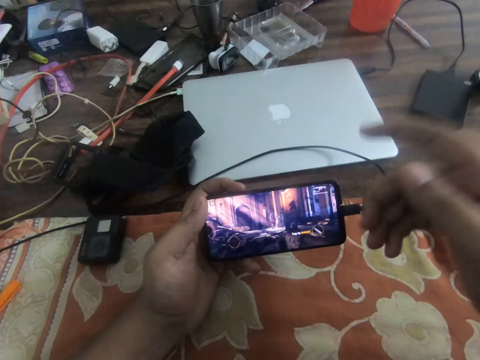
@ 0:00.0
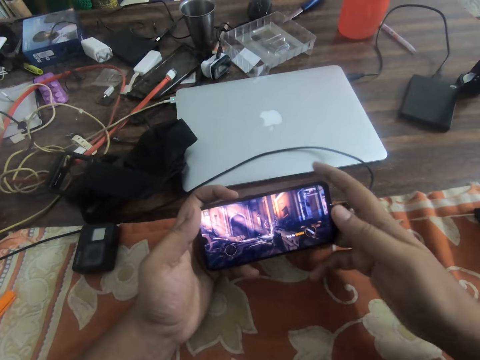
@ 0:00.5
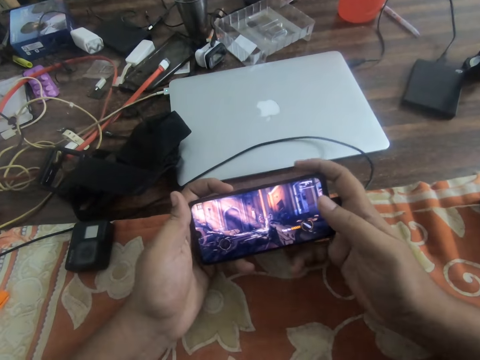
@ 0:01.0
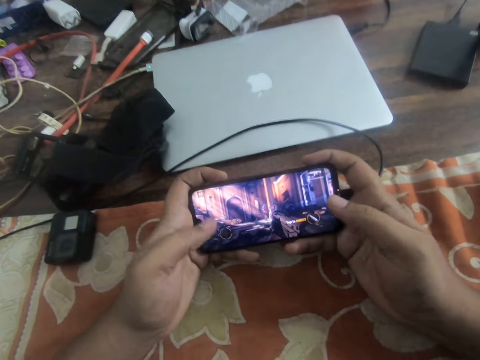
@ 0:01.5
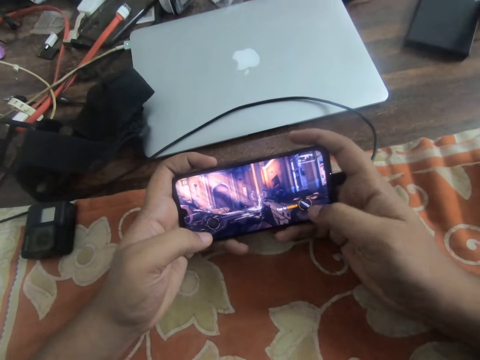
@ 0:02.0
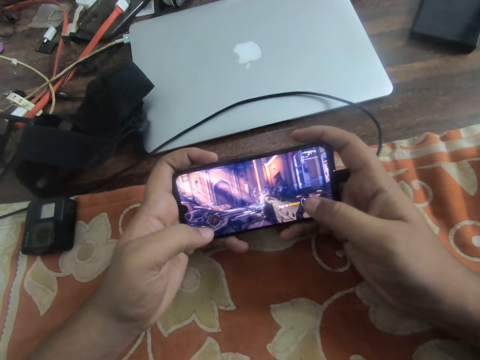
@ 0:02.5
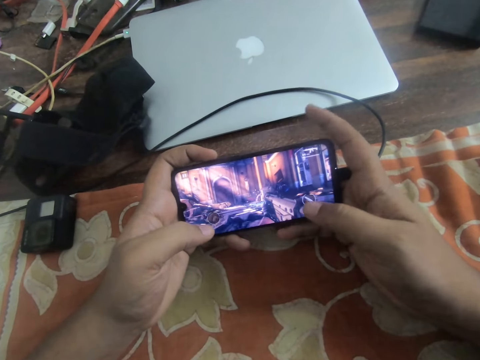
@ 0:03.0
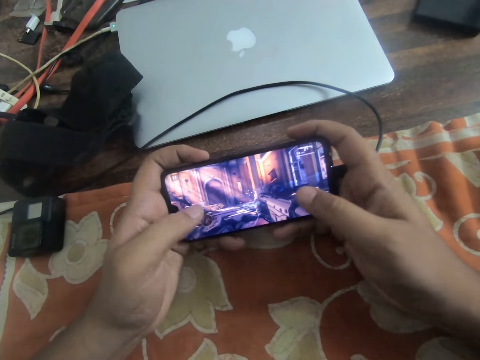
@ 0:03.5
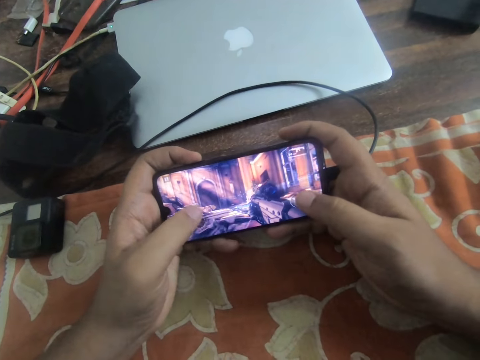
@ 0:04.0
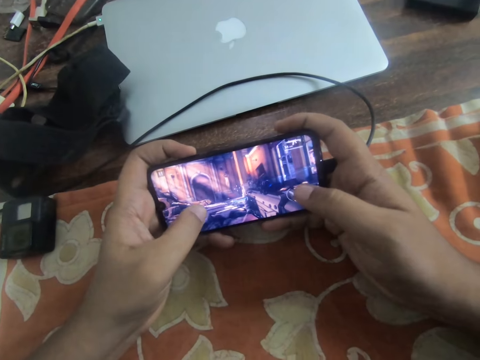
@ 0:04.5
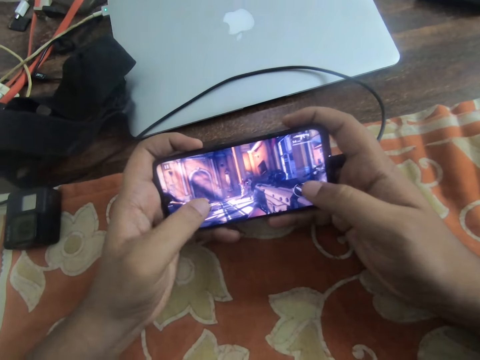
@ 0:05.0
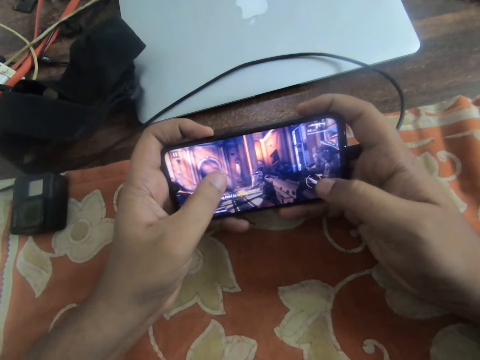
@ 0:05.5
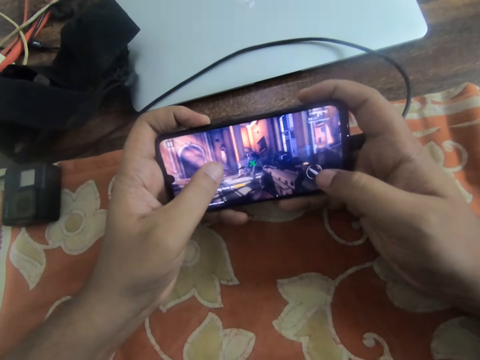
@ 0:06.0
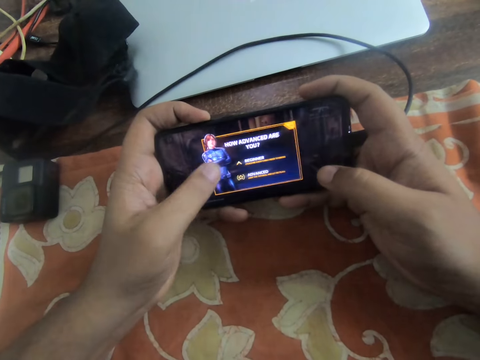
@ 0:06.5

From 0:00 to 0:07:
The camera wearer holds a phone with both hands. They play a game on the phone.

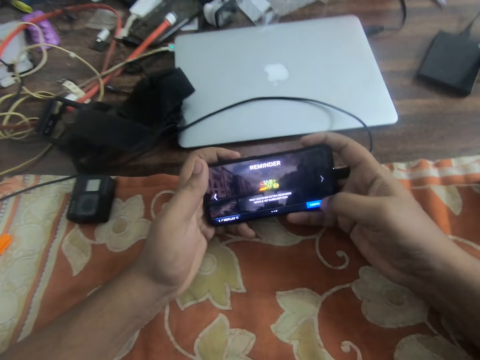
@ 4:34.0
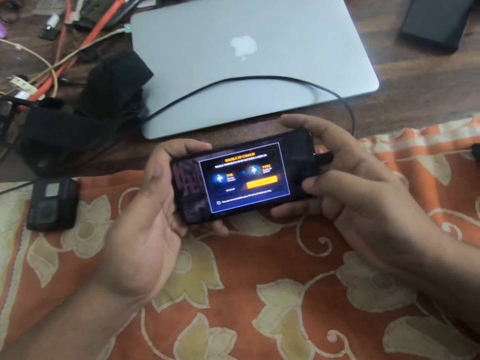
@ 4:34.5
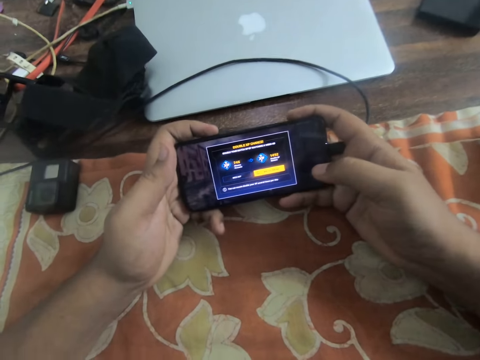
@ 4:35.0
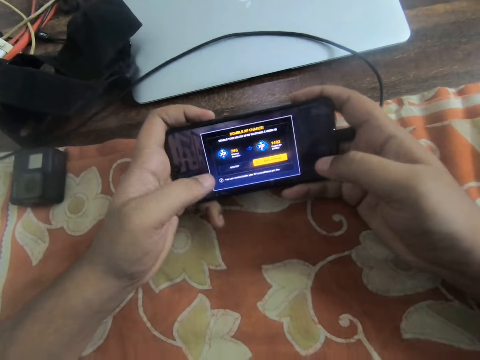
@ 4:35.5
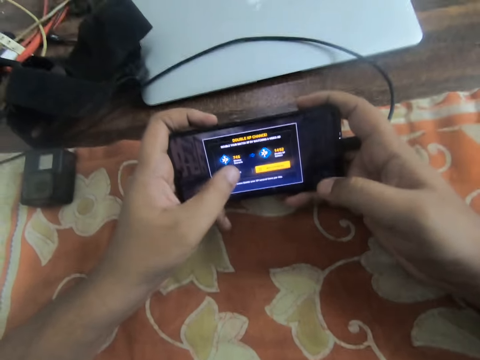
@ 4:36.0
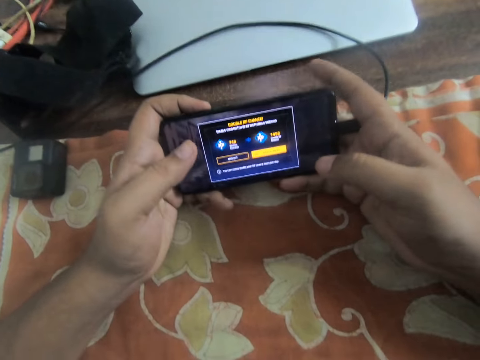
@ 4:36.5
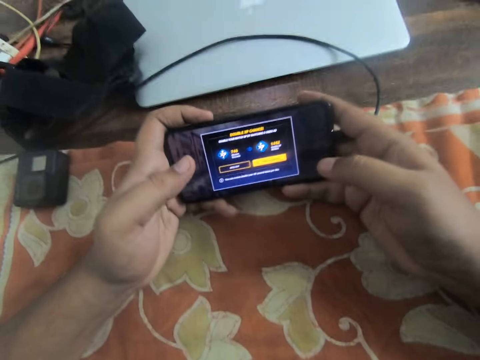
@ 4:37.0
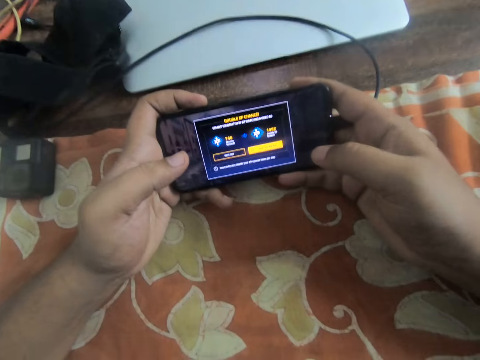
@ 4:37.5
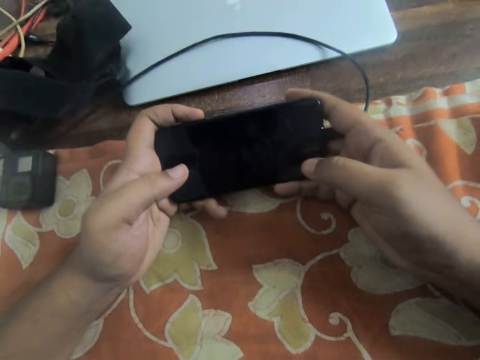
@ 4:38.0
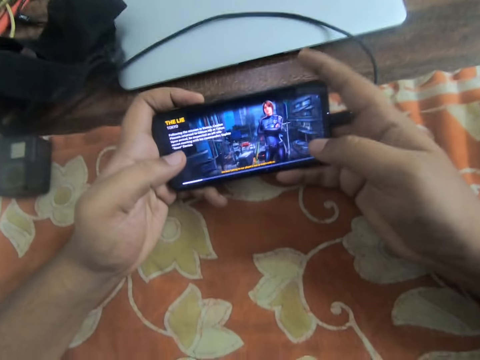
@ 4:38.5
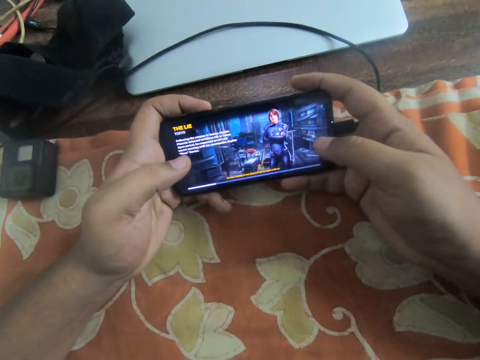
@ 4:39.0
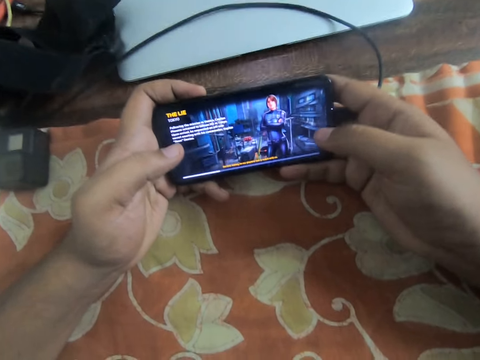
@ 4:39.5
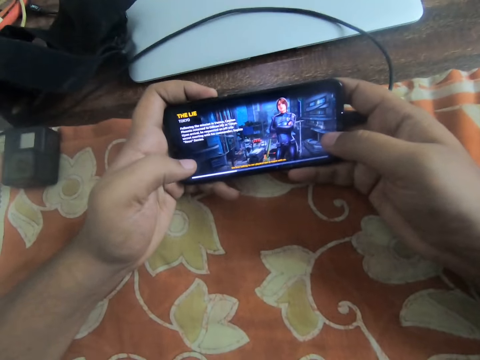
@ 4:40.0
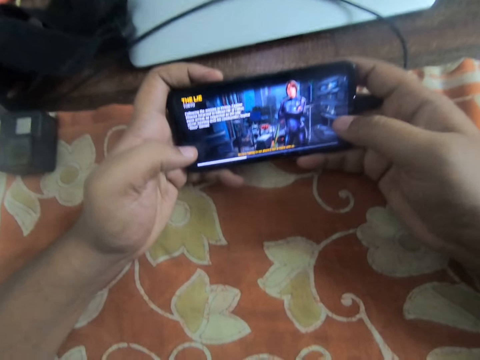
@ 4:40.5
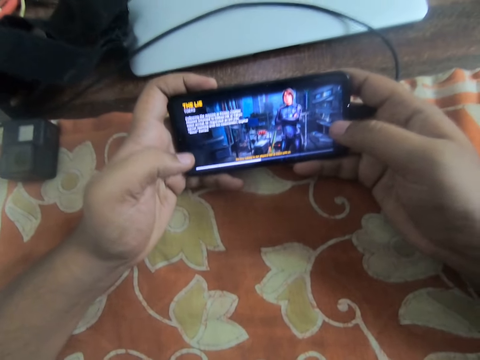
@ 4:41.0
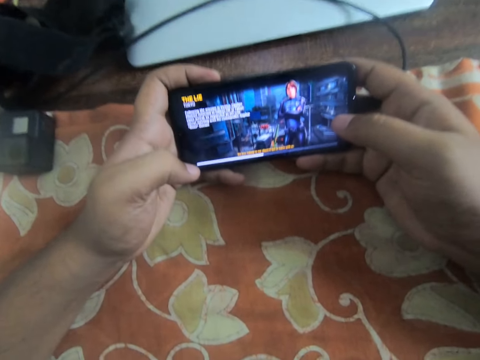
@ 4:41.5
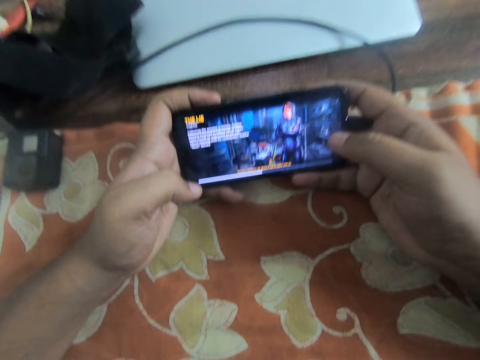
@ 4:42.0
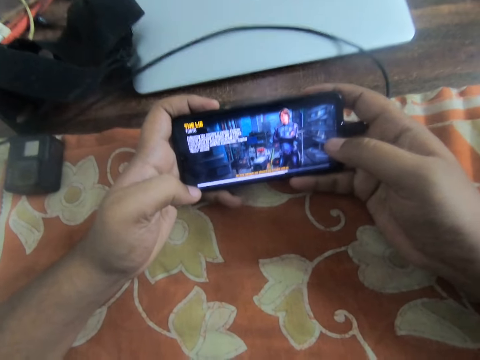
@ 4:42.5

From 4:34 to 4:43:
The camera wearer clicks on an icon option on the phone screen.

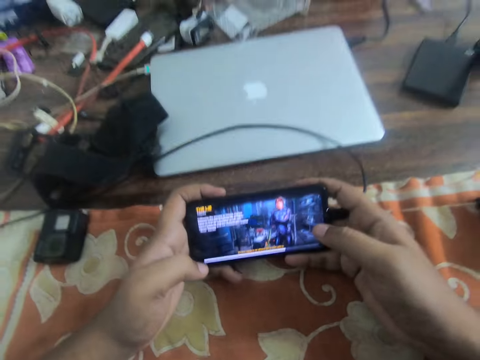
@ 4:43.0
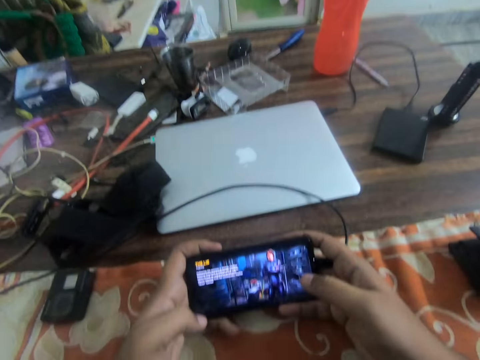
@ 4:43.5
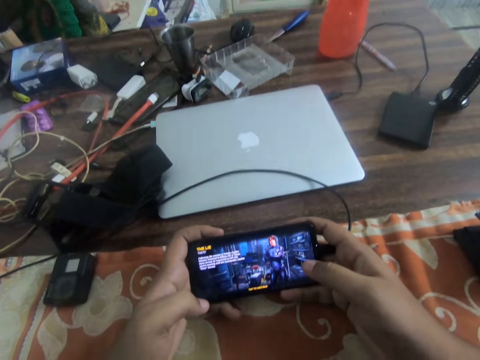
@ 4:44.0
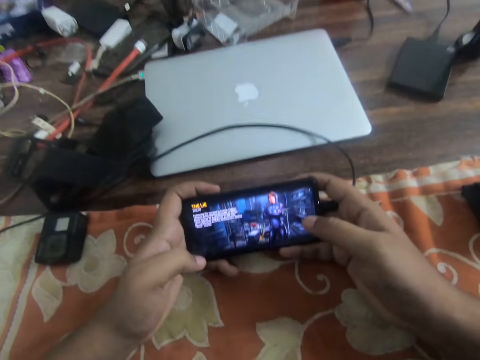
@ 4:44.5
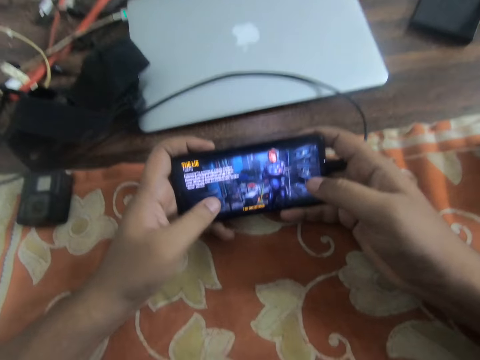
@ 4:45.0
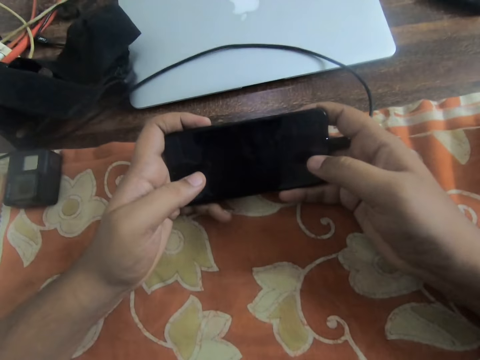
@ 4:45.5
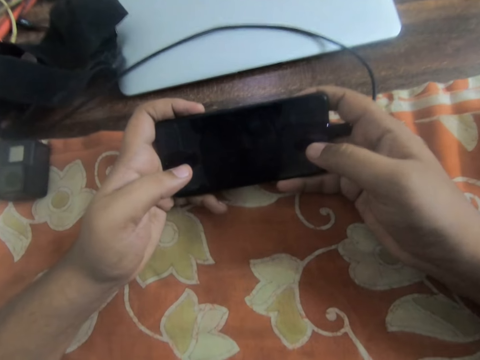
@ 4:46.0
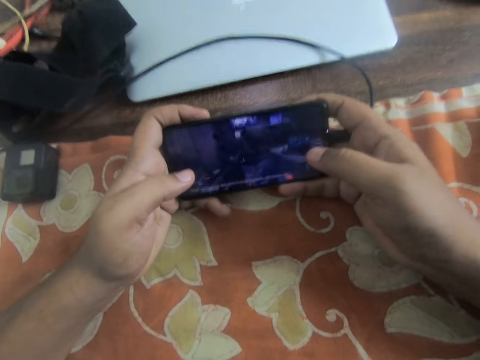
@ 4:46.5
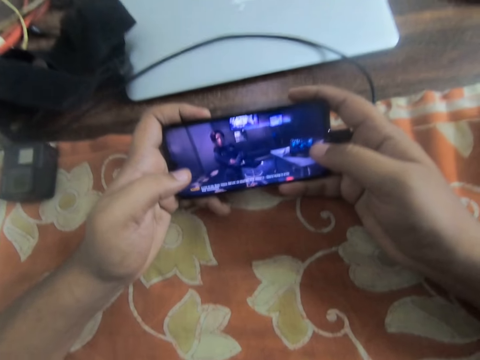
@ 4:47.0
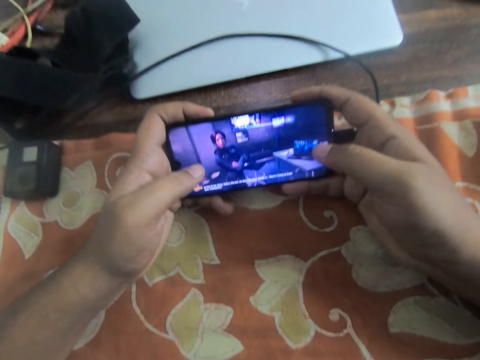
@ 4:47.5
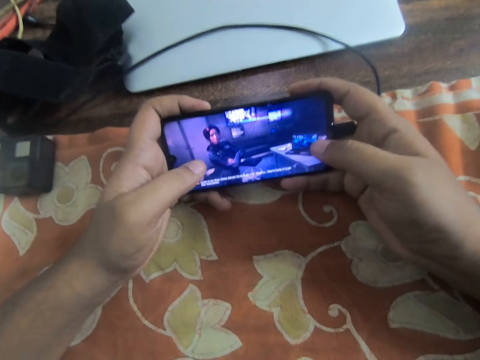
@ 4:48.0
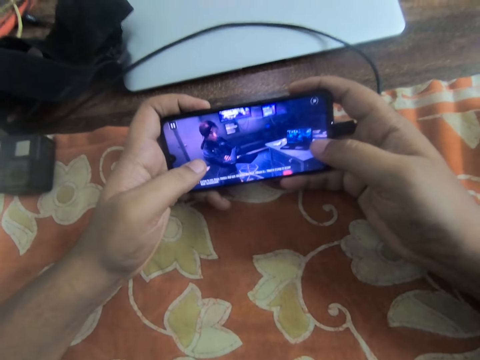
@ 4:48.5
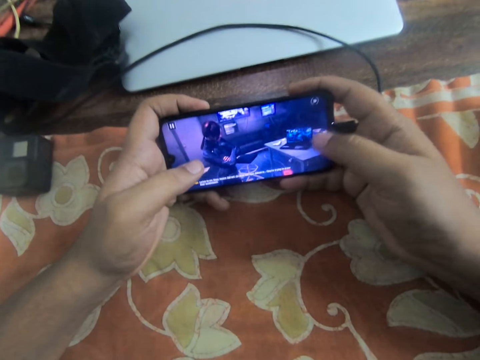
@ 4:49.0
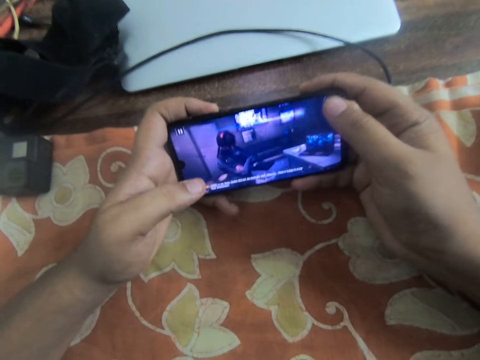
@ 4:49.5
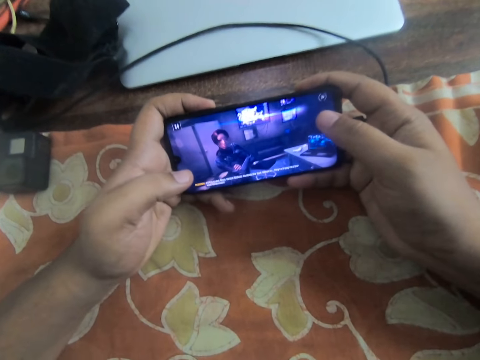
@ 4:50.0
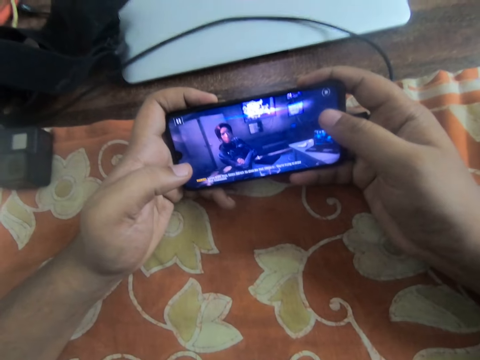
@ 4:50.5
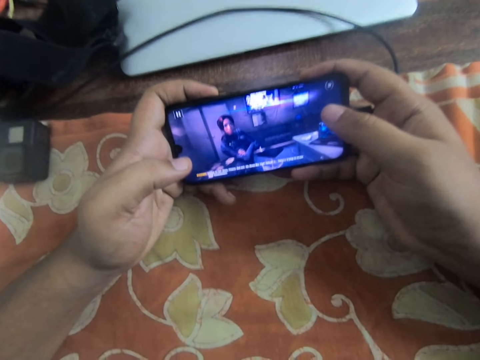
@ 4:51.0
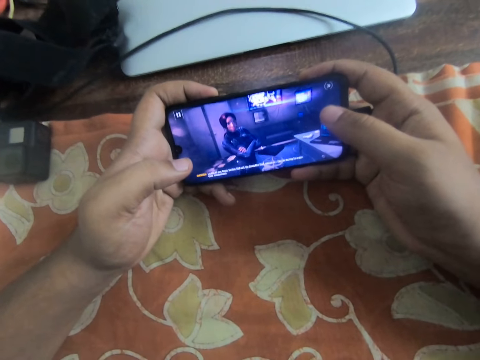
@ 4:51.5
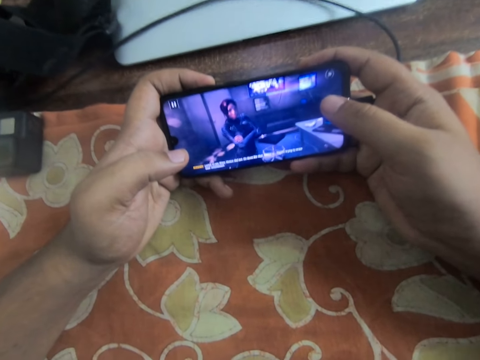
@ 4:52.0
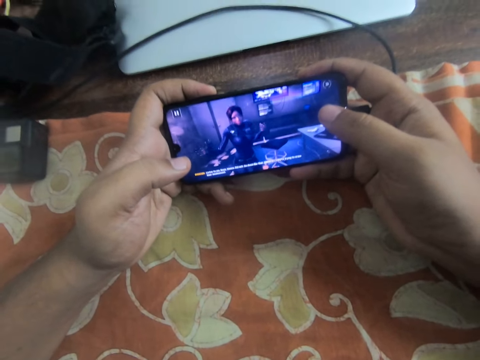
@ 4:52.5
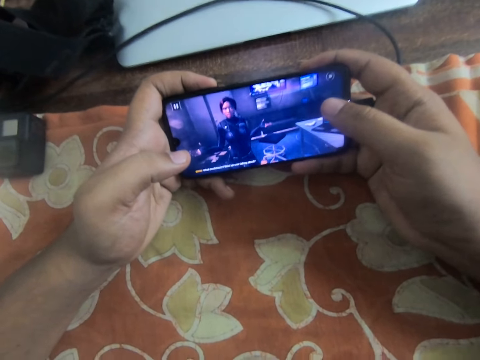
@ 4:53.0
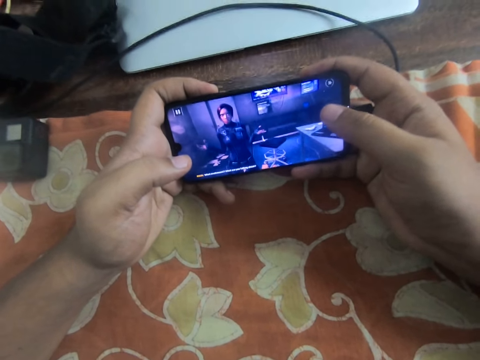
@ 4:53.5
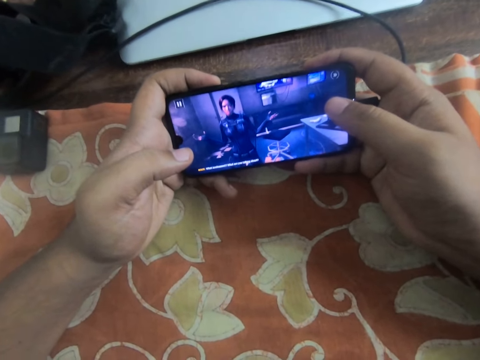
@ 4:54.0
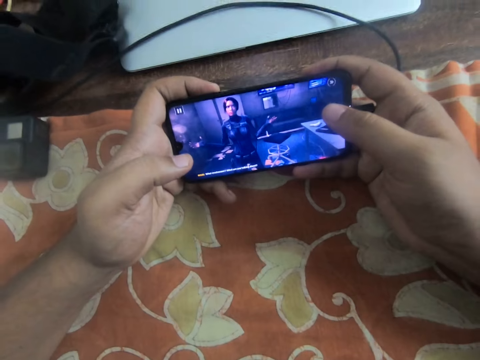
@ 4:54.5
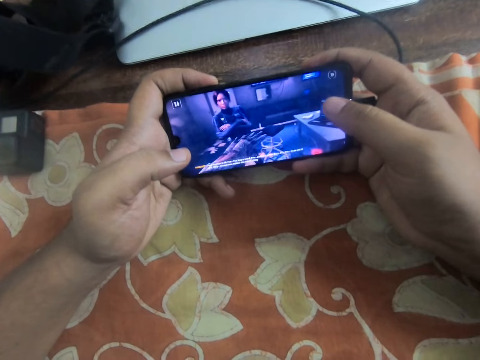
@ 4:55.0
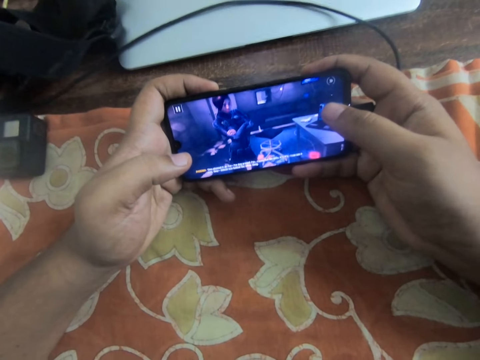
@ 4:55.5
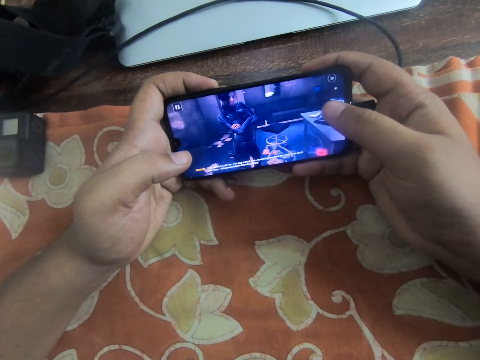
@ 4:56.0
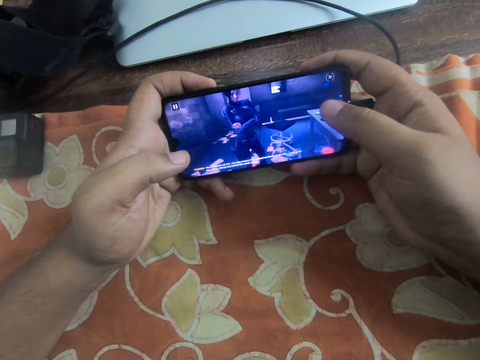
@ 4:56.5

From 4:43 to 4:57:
The camera wearer taps on the phone screen. They watch a video of the game on the phone.
